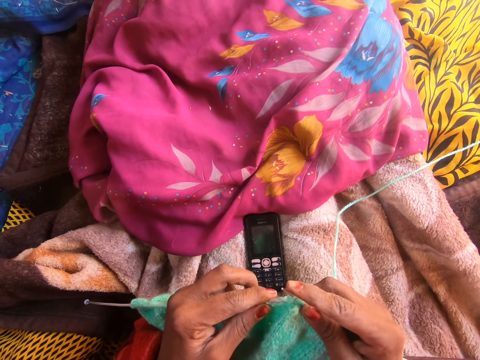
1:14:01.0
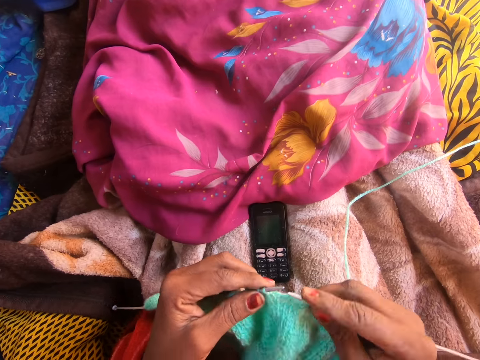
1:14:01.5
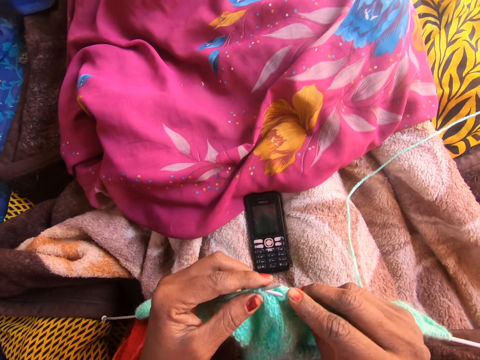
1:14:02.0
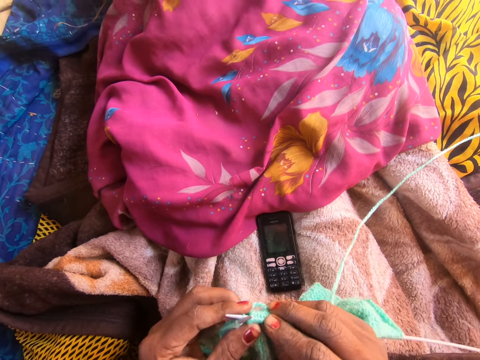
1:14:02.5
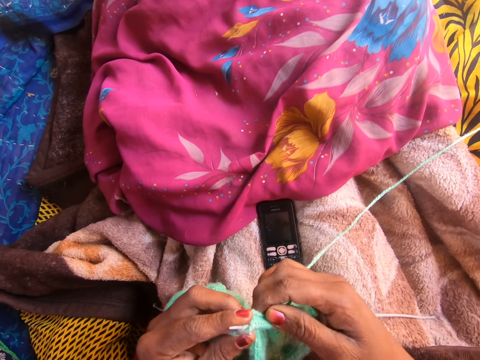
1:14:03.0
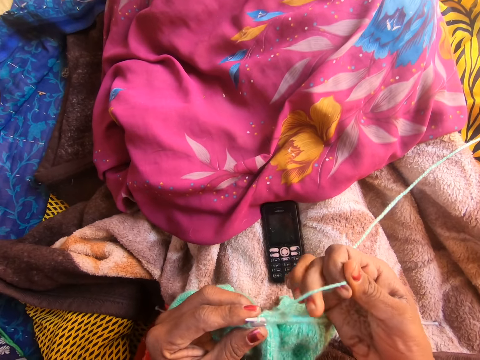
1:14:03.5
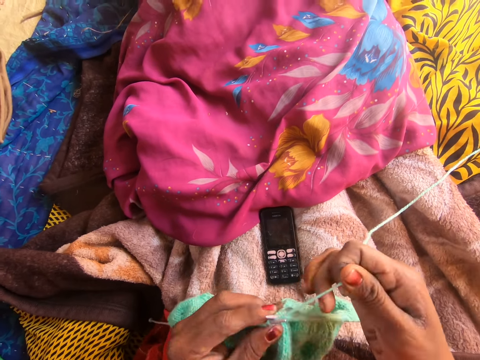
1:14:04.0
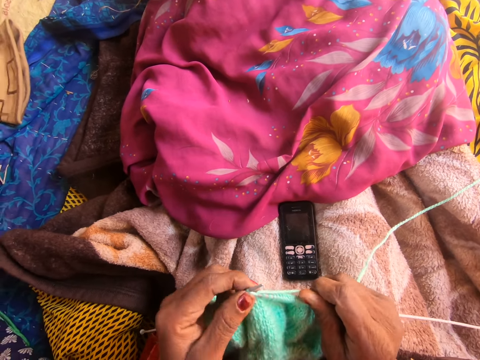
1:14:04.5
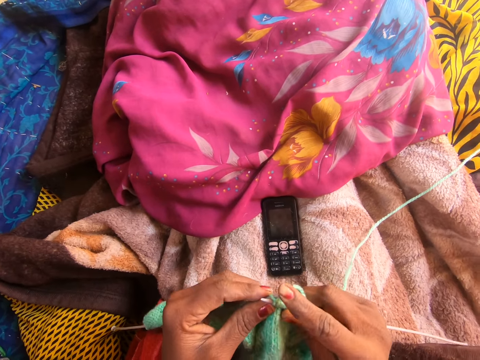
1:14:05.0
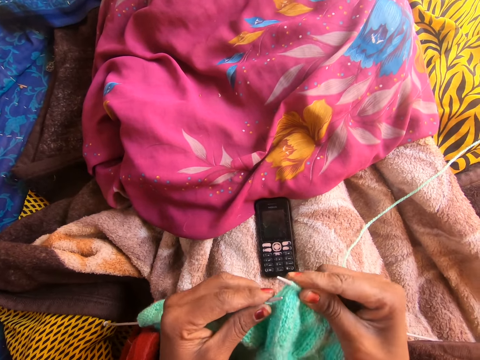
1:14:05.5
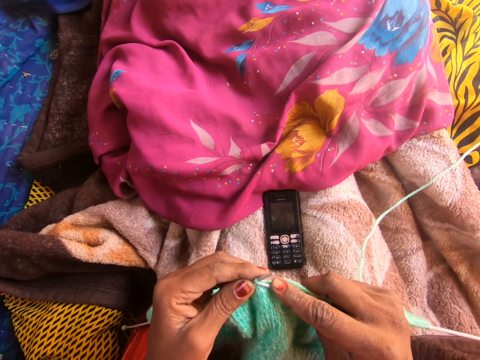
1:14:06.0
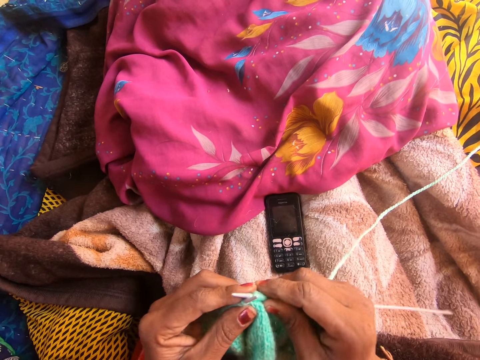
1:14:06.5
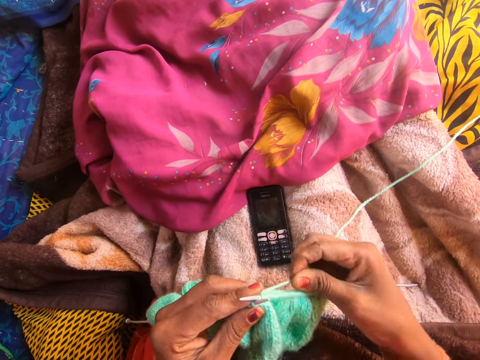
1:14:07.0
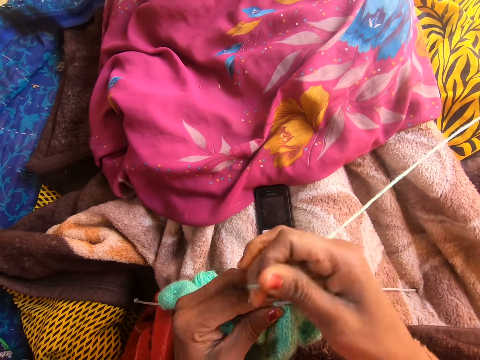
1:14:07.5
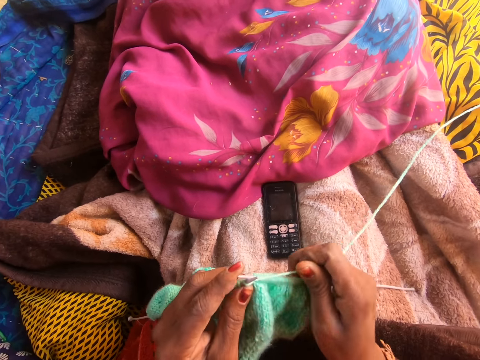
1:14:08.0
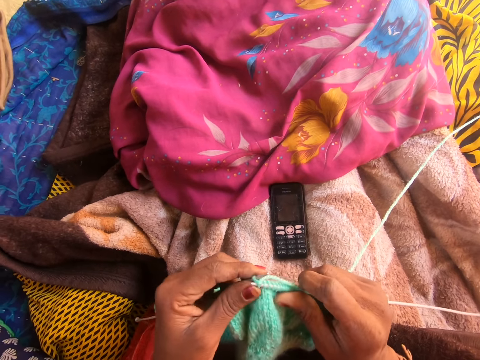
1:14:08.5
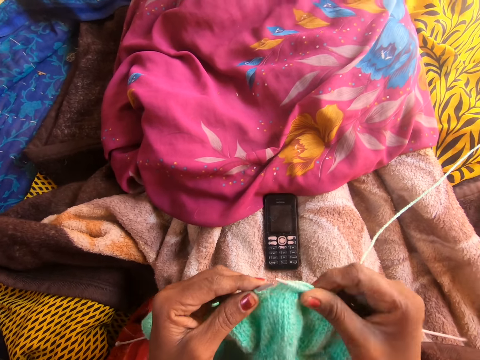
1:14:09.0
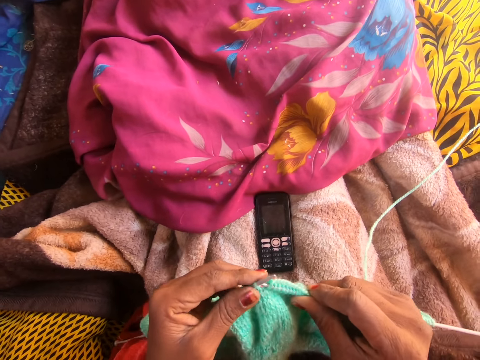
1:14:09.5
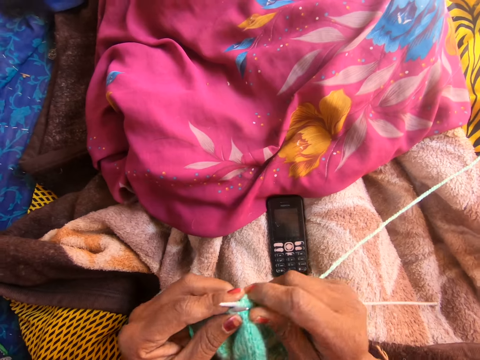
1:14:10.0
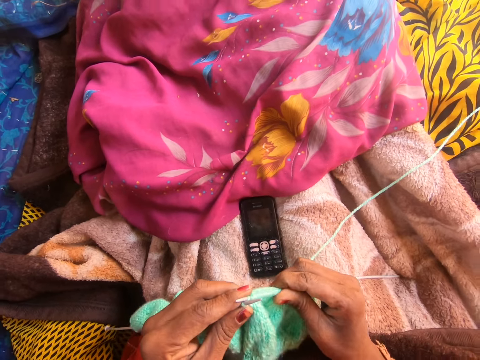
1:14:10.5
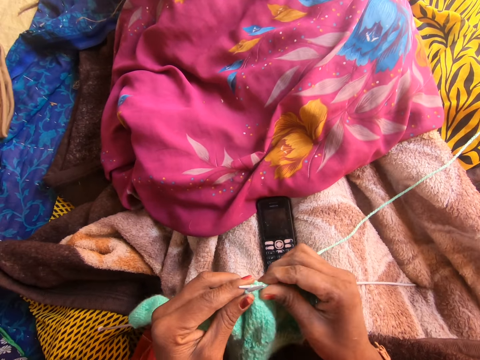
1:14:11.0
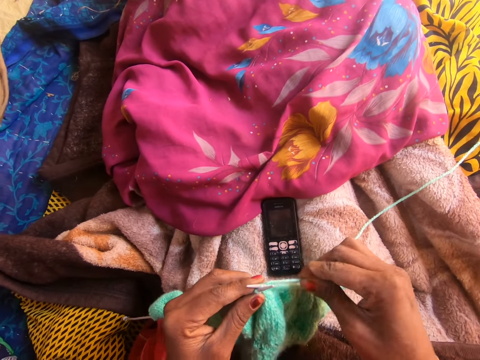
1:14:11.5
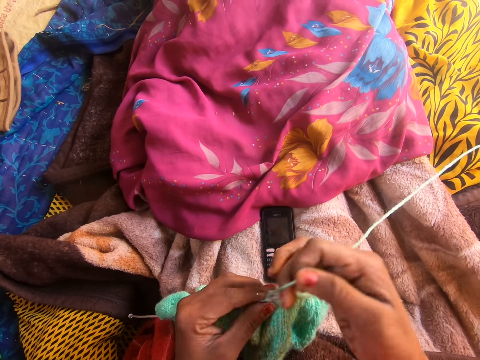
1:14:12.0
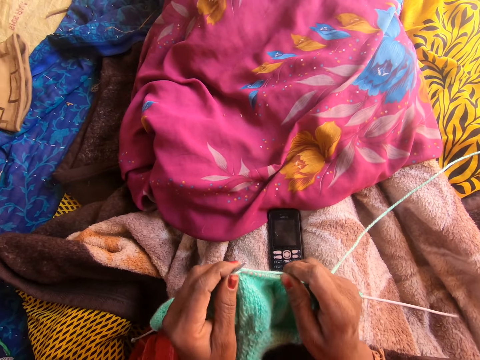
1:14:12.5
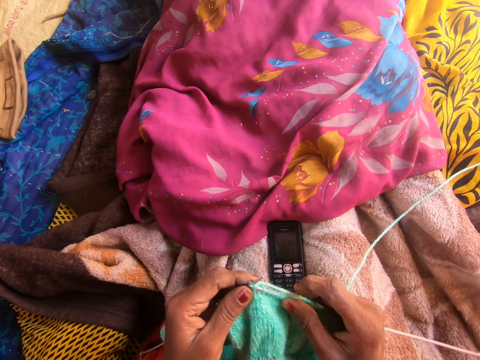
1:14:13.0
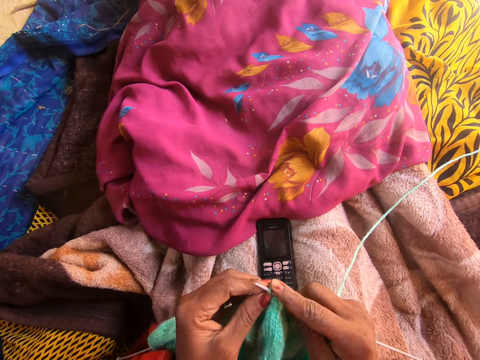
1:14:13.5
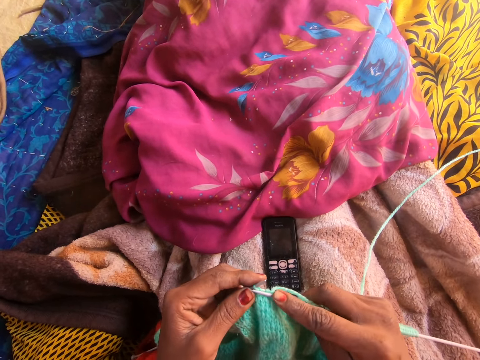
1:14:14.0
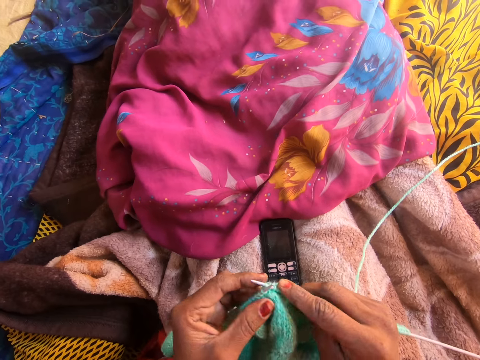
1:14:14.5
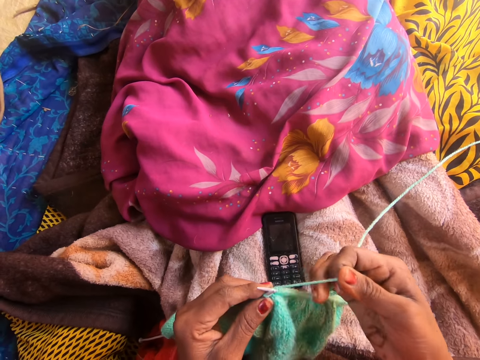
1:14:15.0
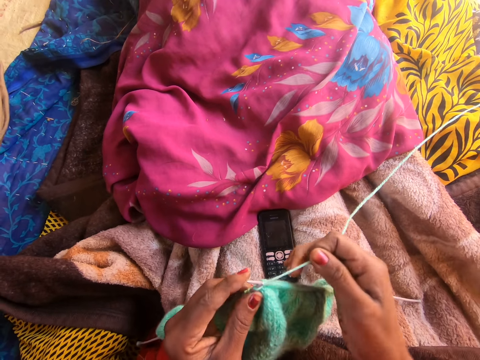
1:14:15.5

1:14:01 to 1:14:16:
The camera wearer knits the yarn with the knitting needle.

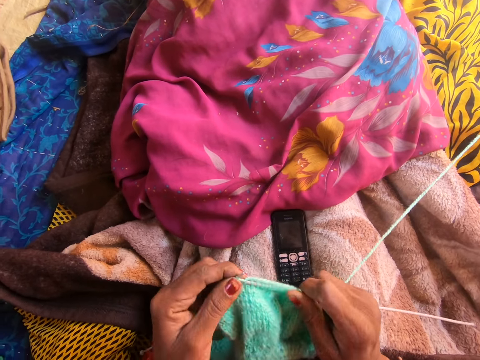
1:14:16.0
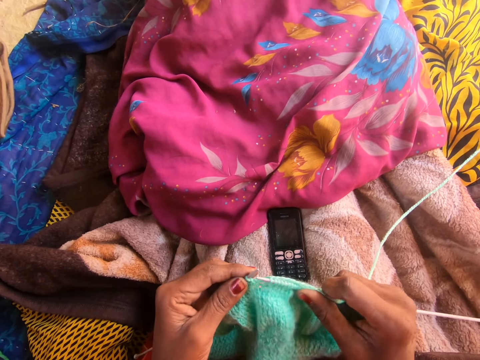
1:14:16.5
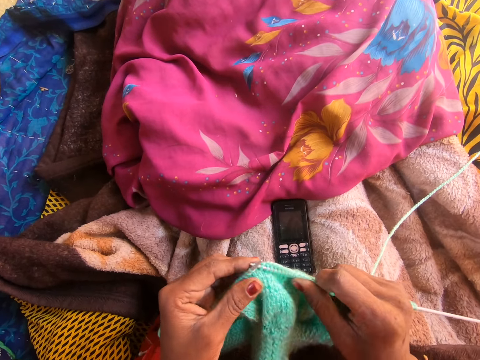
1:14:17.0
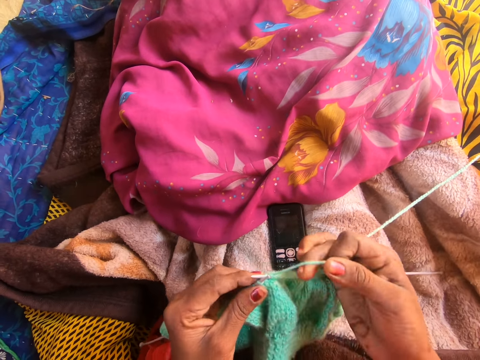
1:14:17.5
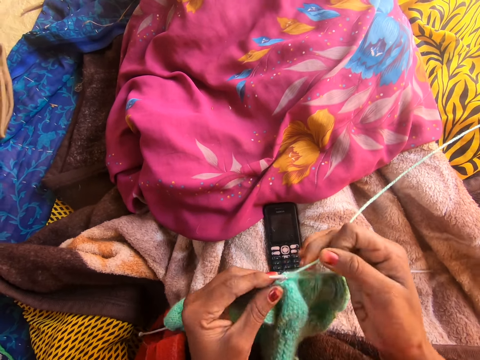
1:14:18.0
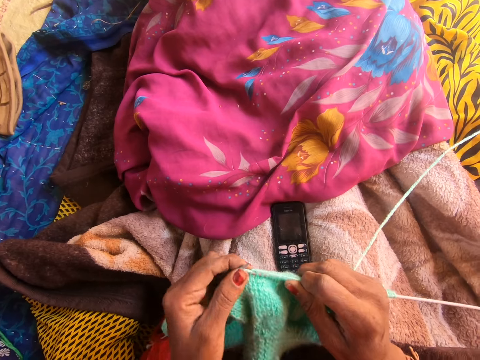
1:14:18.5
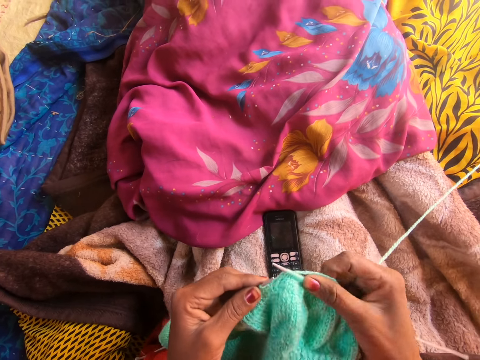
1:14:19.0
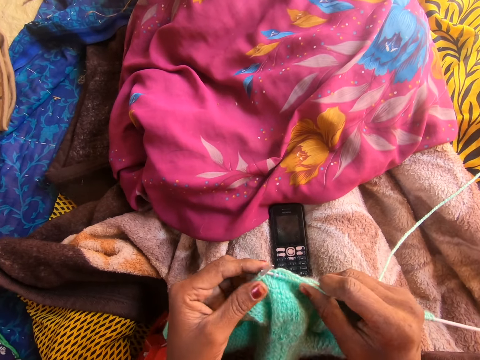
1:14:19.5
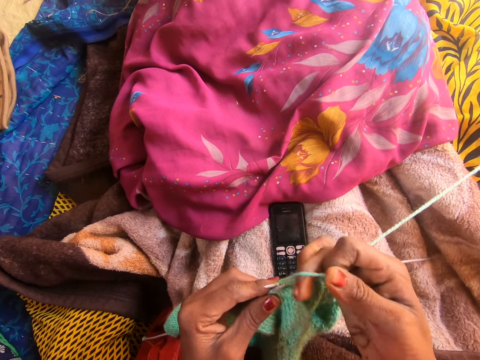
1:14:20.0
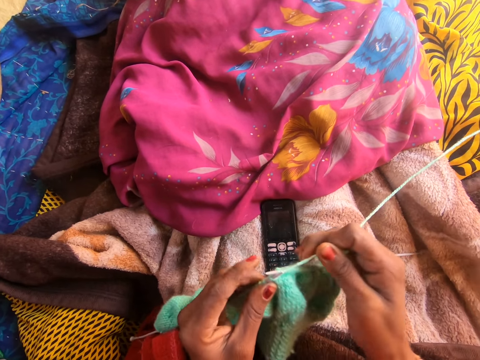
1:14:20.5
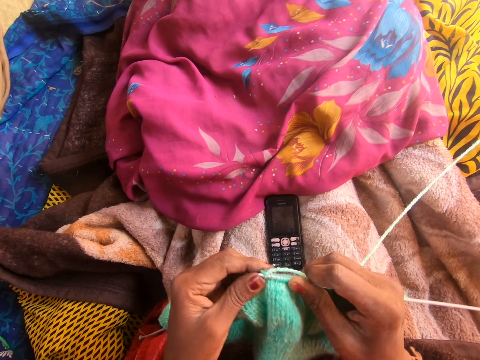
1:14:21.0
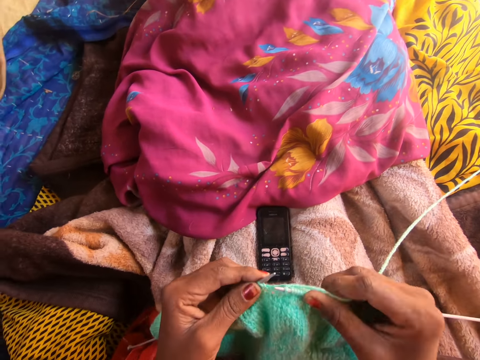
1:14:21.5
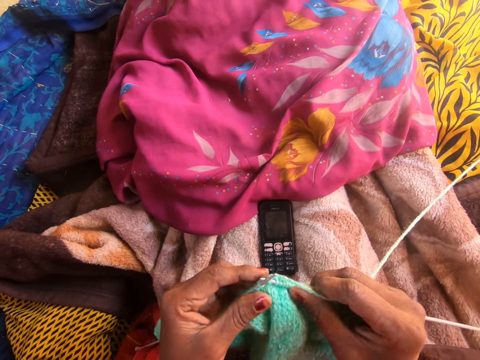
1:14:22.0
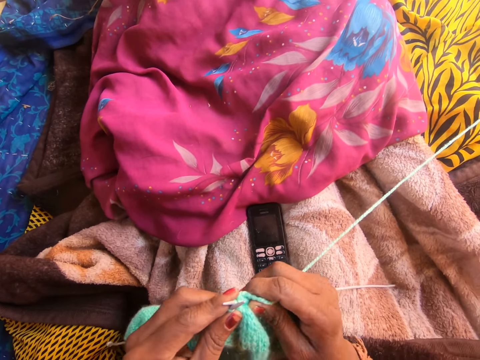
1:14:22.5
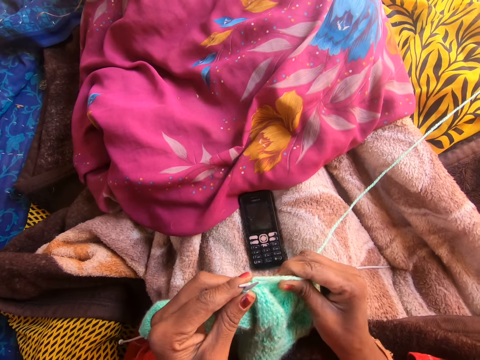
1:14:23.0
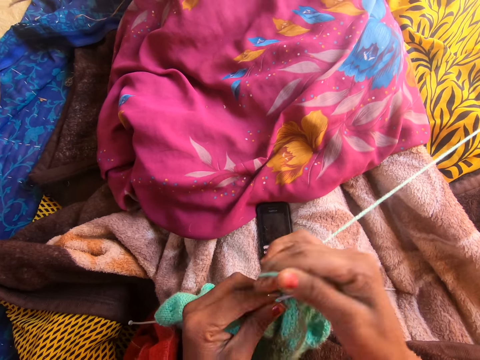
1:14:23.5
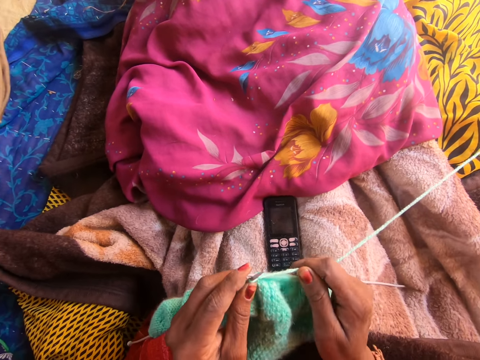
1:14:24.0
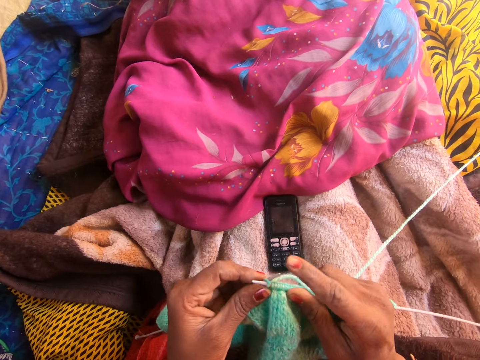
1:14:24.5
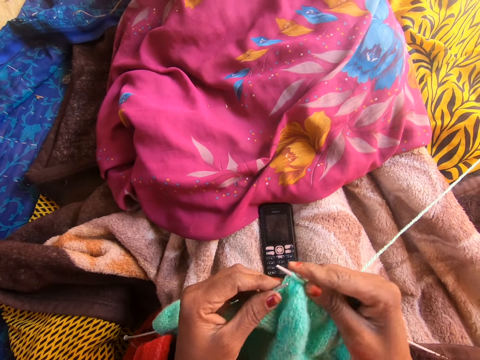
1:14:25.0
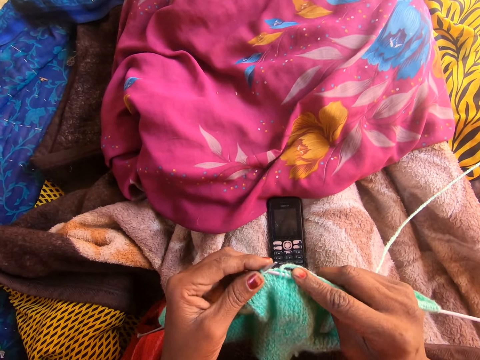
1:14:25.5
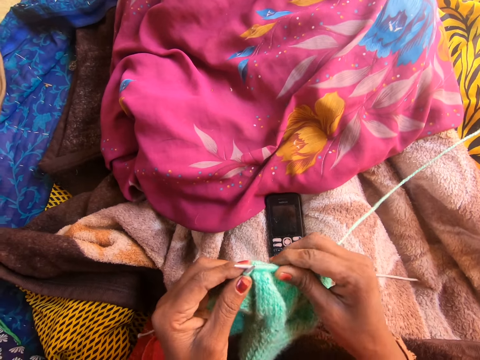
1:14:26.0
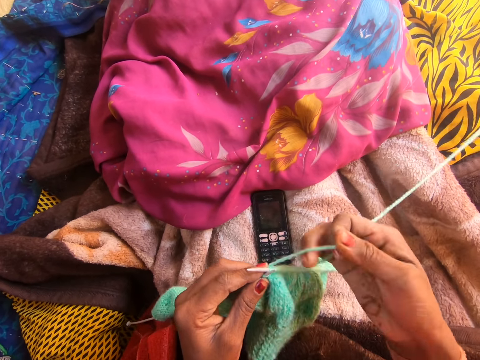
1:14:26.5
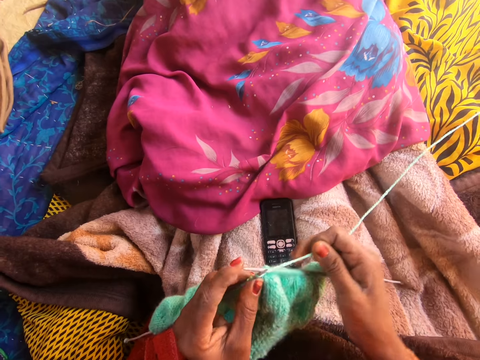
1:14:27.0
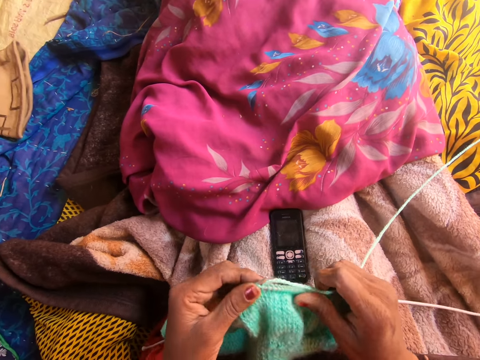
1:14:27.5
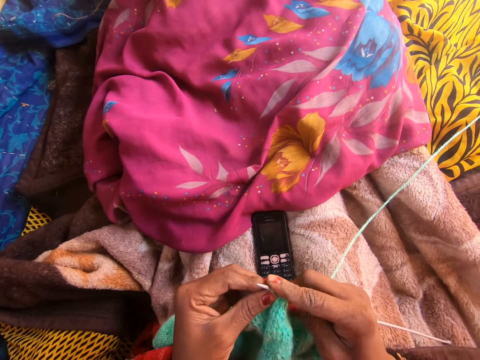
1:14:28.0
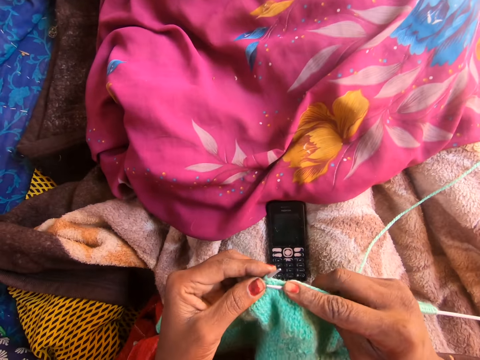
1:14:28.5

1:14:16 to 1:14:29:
The camera wearer talks on the phone with a person. She adjusts the yarn along the first knitting pin with her right hand.
